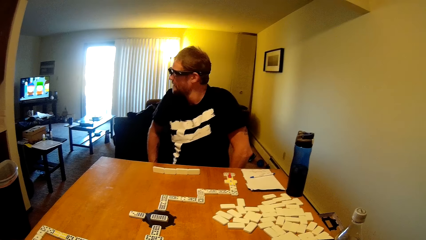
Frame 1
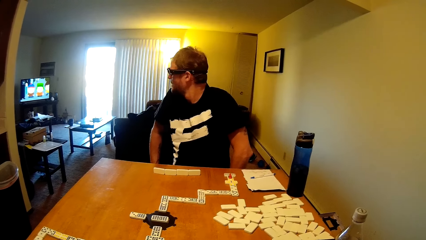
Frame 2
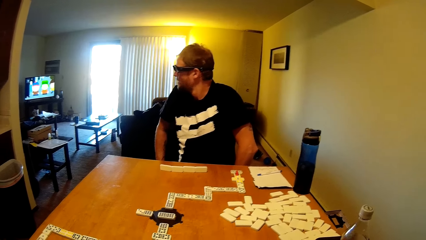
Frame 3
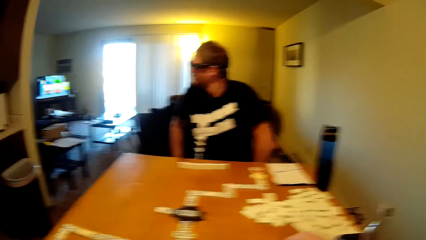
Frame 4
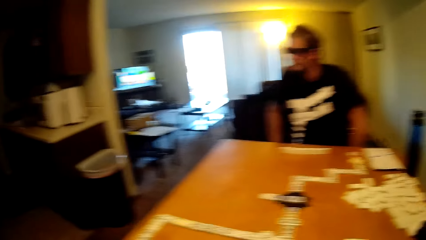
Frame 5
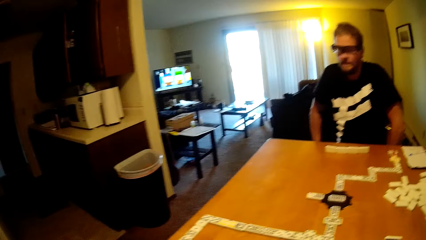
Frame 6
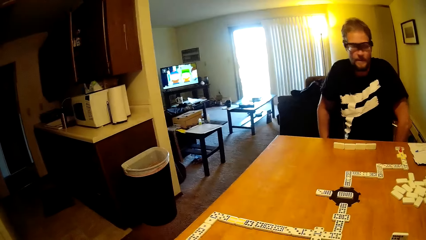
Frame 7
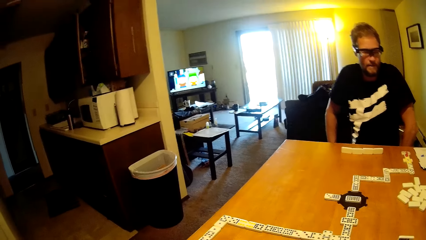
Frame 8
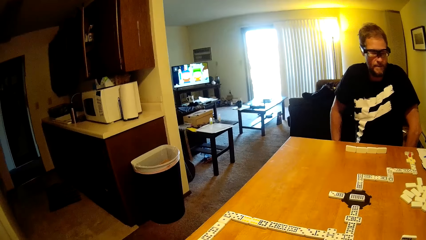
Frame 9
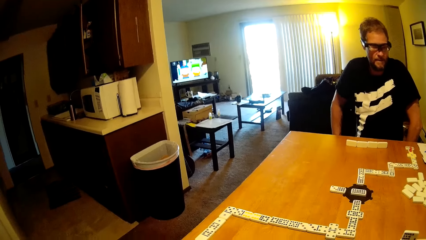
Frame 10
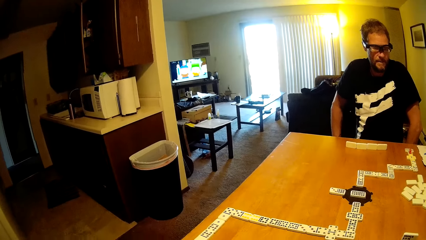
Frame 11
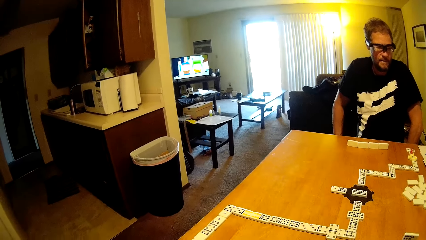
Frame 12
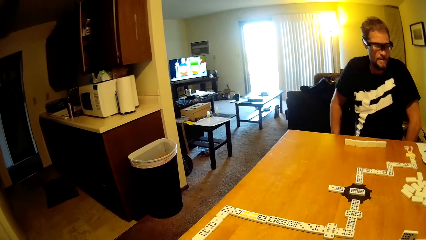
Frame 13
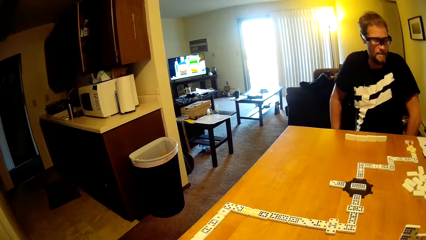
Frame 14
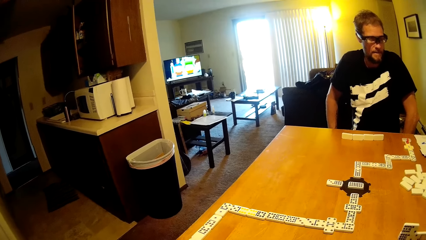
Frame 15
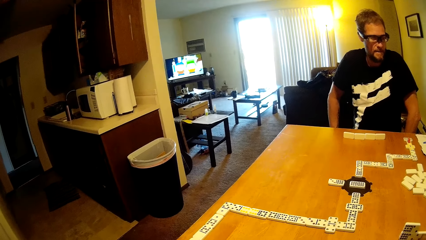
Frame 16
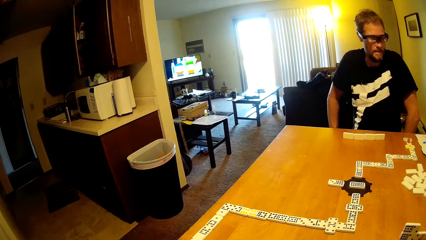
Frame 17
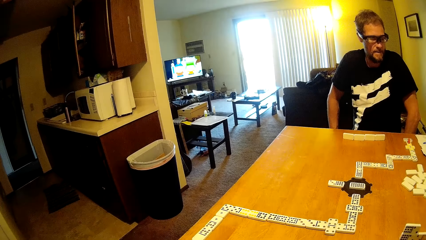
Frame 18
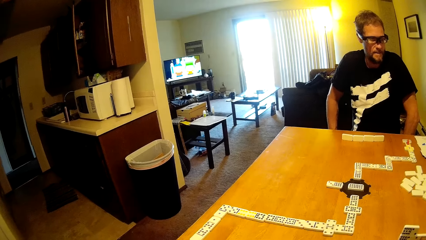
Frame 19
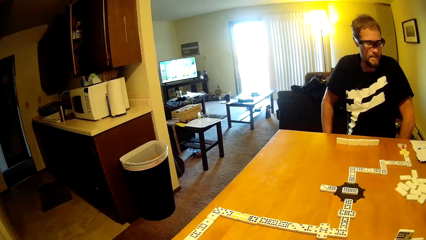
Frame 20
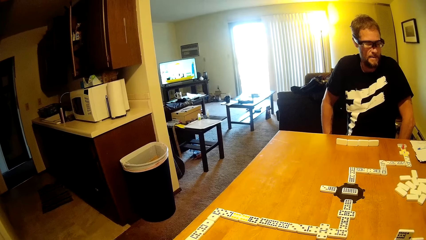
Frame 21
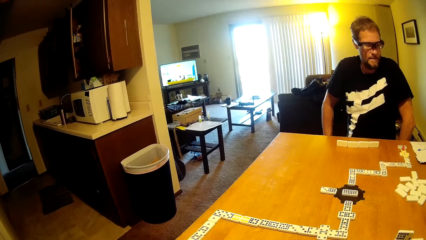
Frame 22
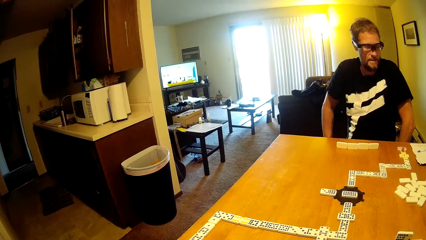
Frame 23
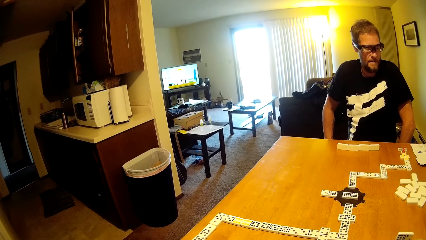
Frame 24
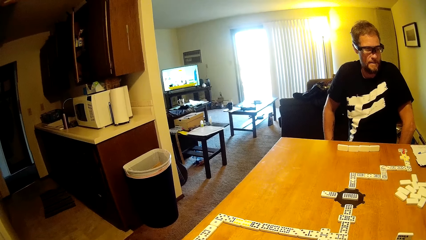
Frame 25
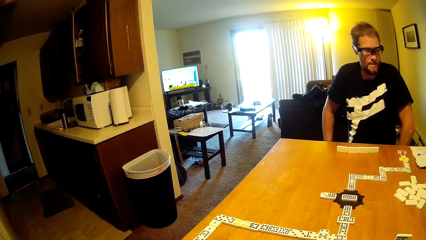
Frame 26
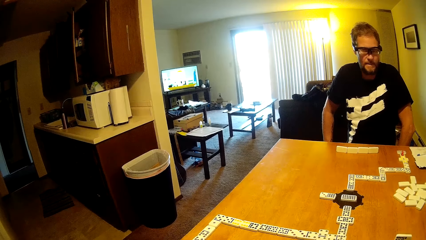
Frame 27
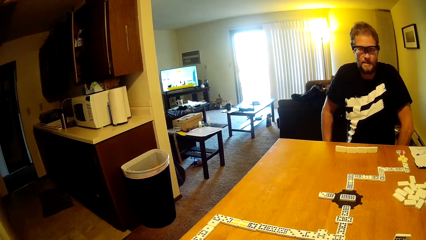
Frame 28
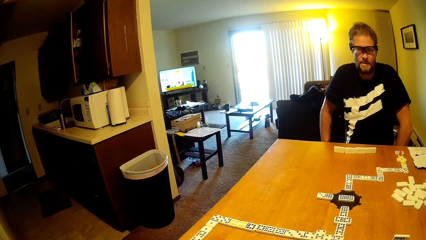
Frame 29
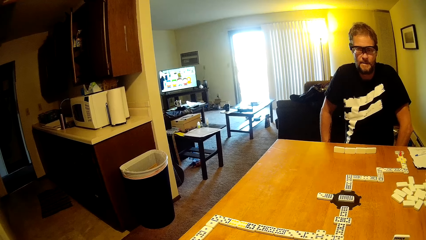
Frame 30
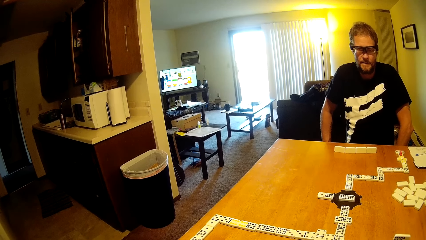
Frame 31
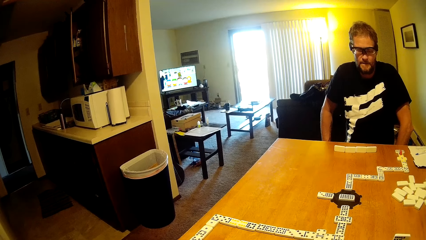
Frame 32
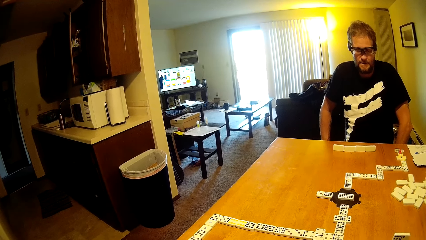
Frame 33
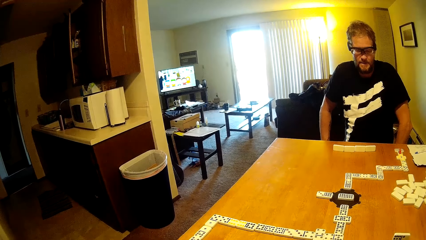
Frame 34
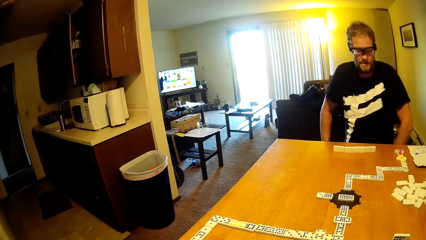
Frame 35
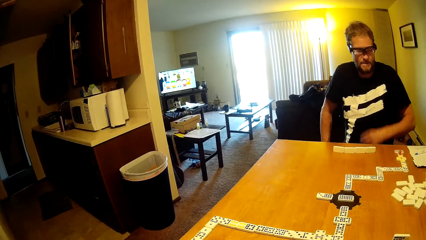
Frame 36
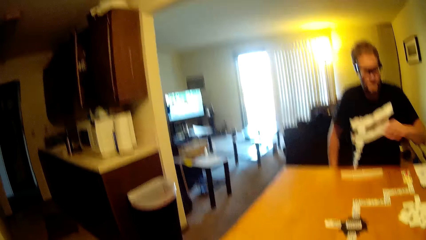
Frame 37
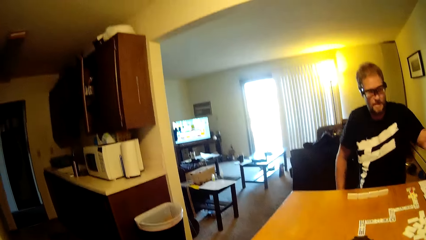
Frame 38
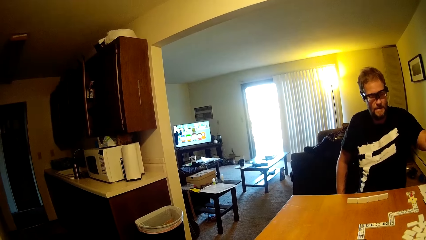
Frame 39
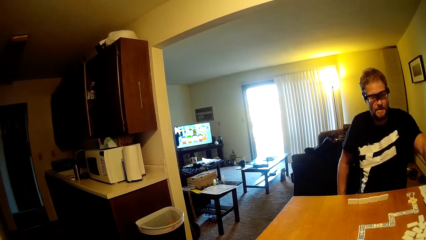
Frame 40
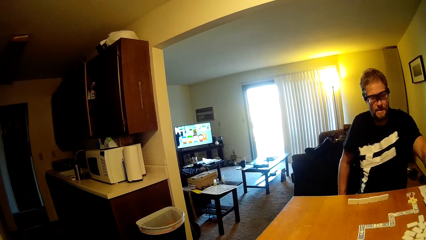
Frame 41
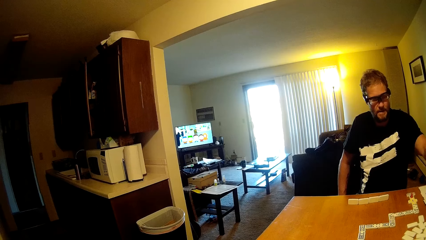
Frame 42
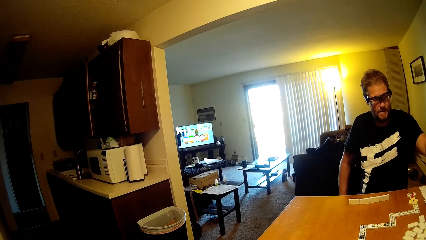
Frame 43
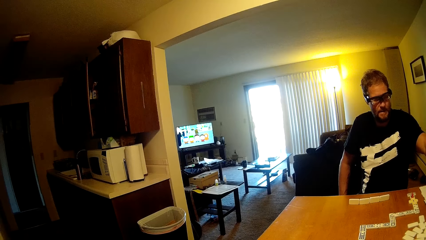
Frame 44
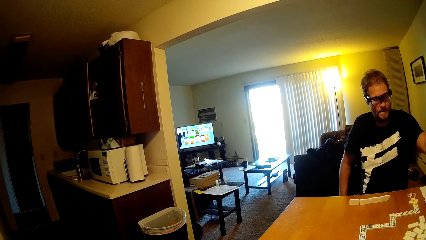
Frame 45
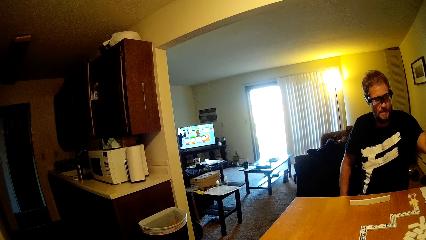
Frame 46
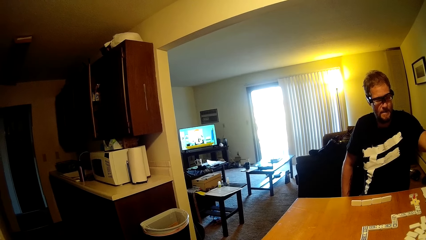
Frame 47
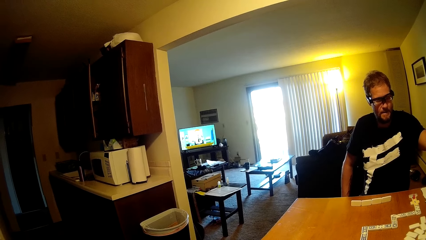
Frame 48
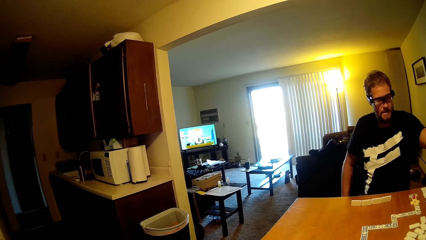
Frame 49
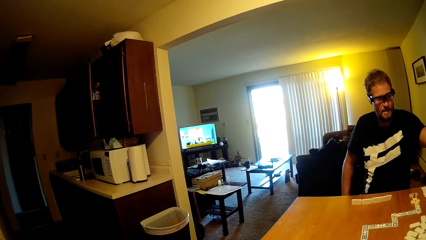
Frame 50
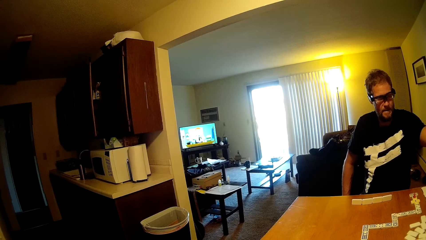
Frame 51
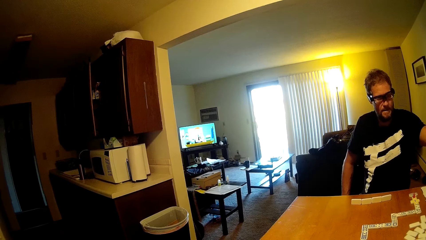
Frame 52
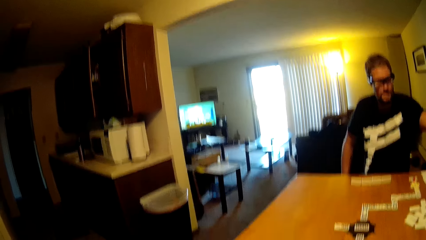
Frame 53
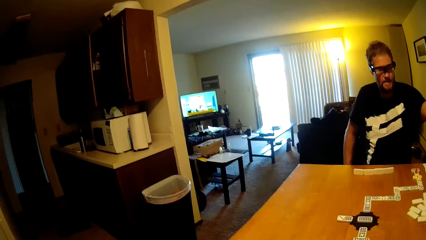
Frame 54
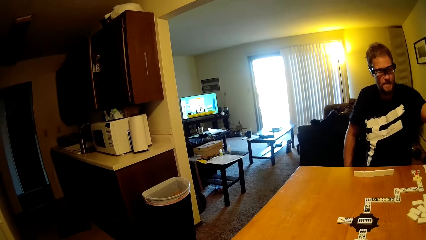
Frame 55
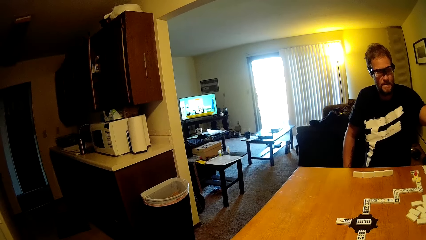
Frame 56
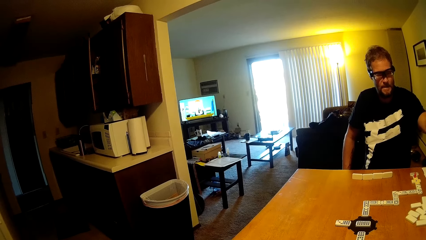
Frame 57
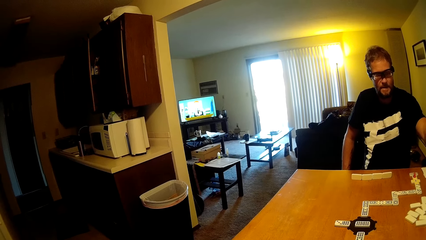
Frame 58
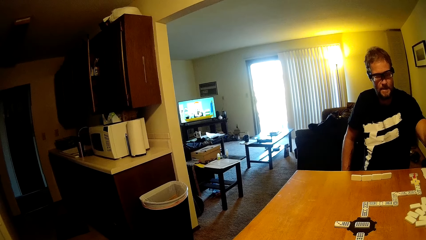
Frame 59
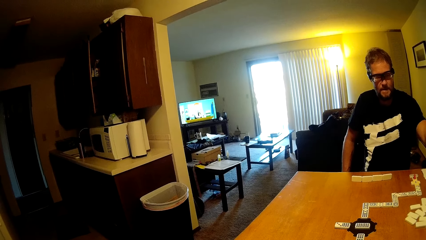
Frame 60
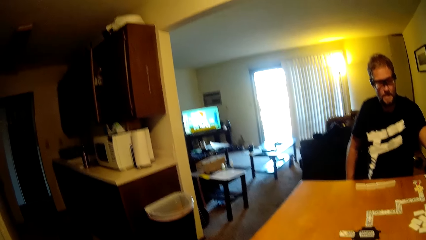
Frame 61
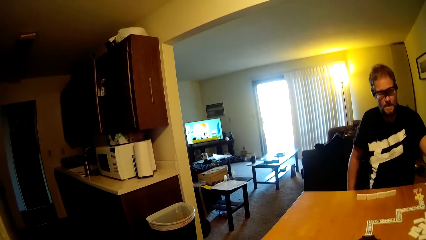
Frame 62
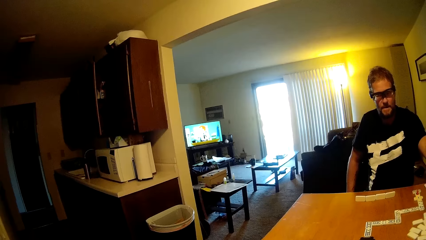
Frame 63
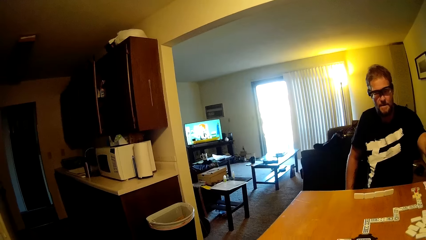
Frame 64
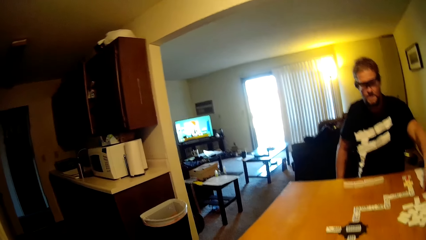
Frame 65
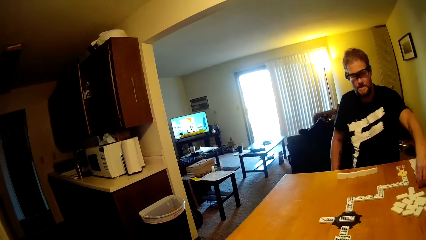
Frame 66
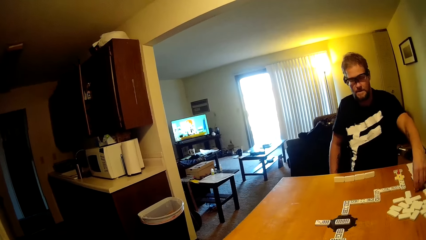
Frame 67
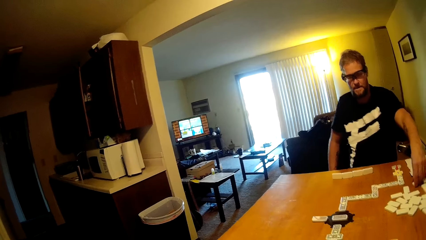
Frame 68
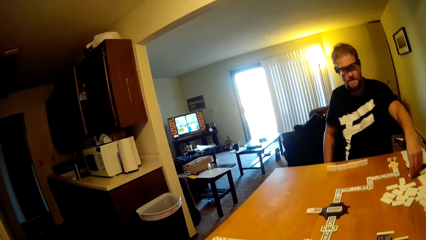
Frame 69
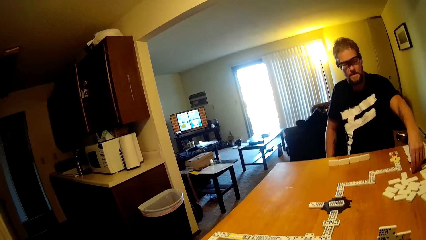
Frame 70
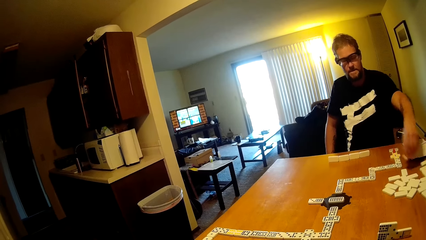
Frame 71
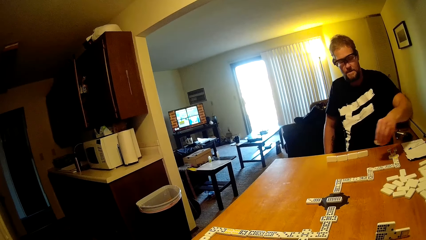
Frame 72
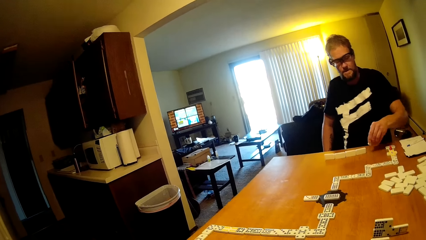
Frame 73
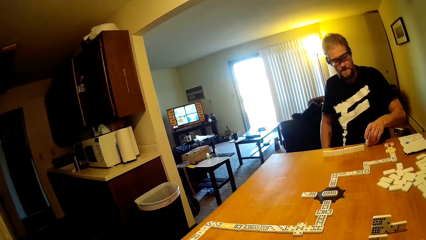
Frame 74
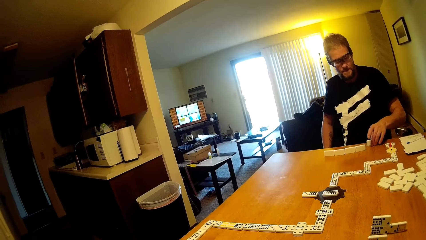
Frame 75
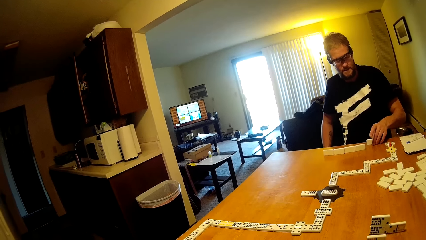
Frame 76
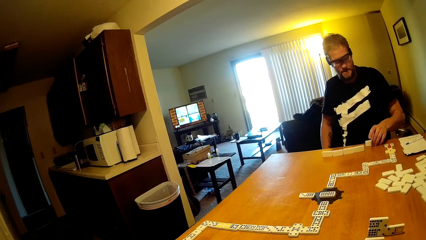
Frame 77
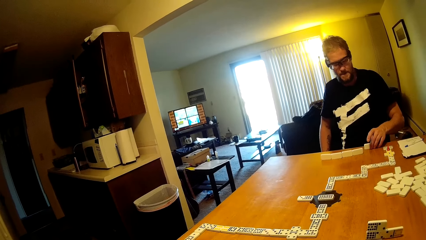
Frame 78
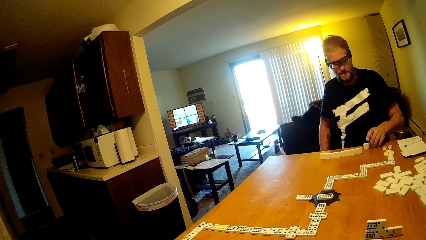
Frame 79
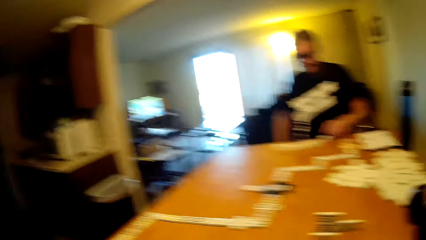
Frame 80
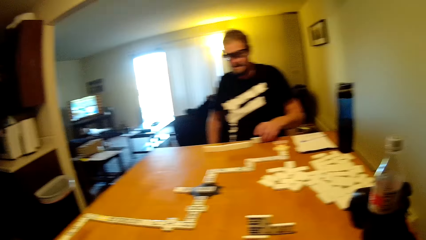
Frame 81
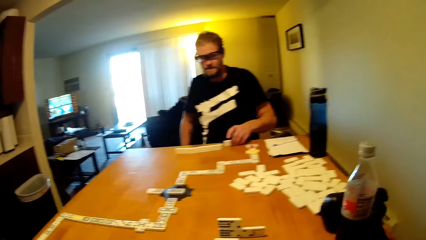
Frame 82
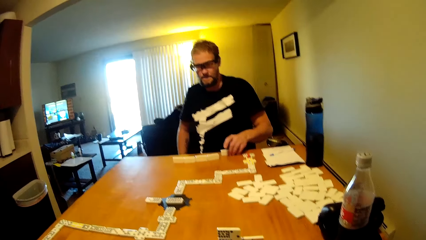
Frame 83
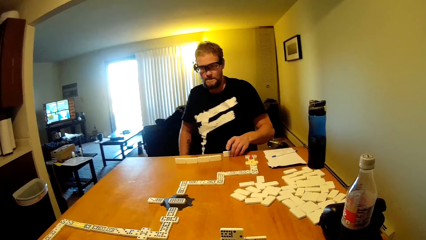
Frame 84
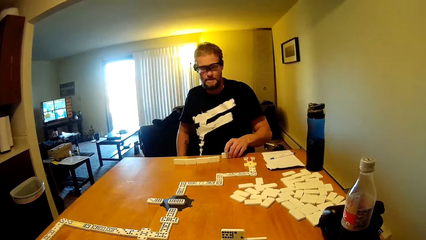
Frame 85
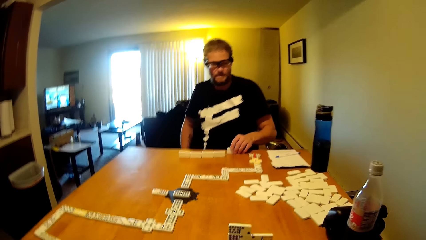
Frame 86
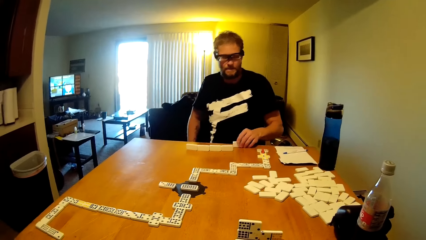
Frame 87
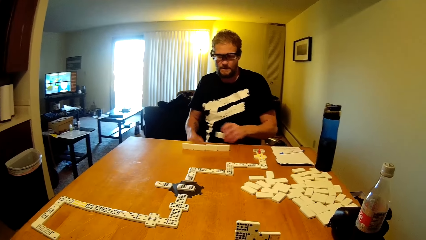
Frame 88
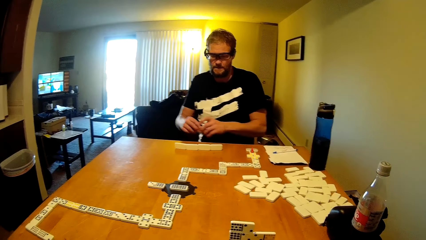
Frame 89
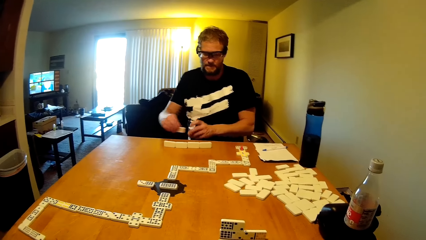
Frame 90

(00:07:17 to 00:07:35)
A person watches the television. The person takes the dominoes card and puts the dominoes card on the table.
